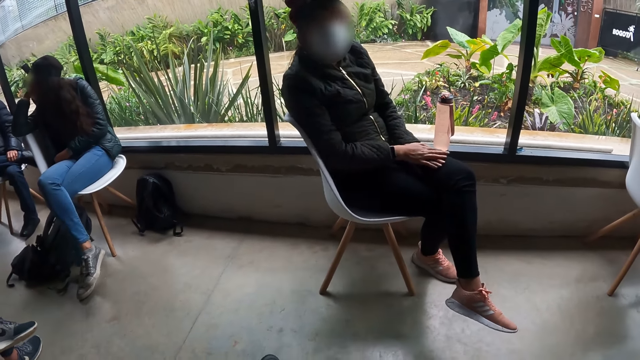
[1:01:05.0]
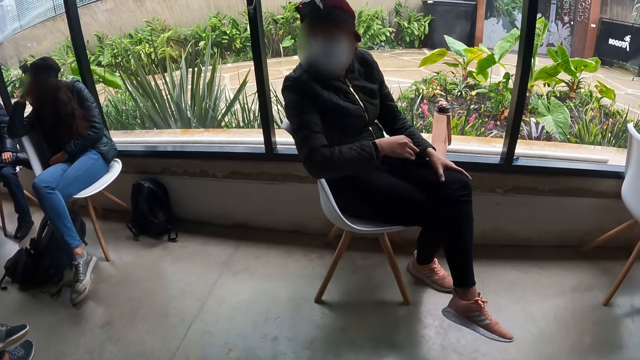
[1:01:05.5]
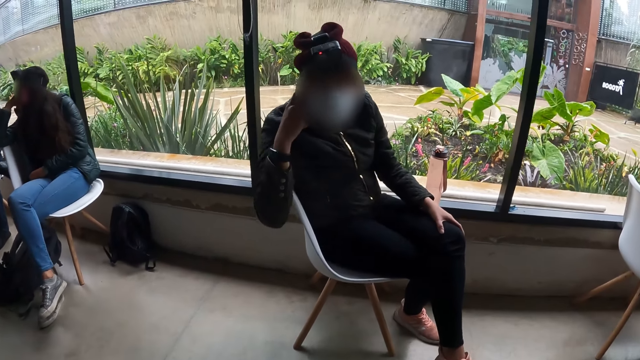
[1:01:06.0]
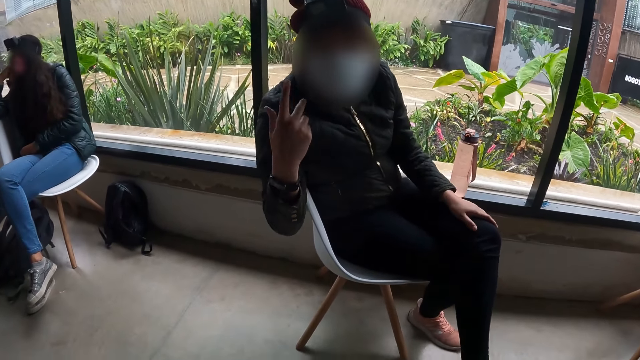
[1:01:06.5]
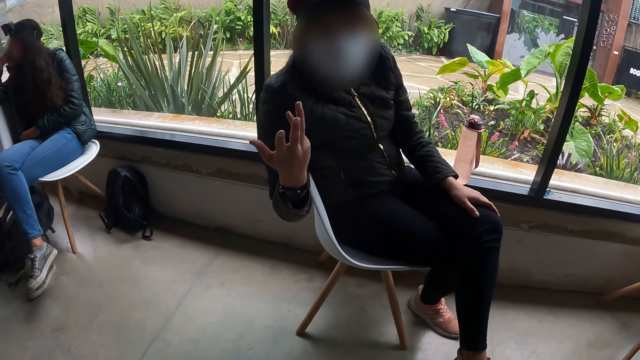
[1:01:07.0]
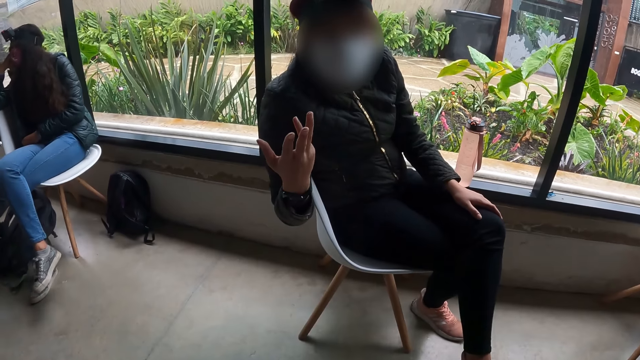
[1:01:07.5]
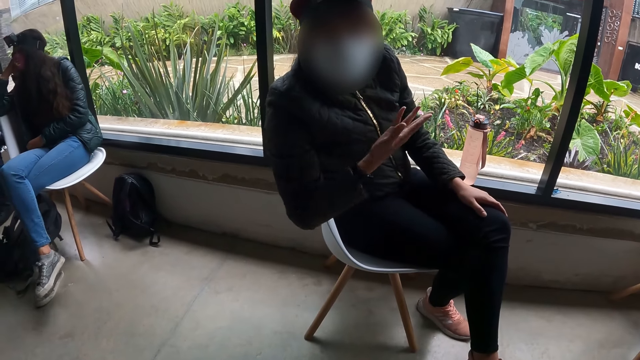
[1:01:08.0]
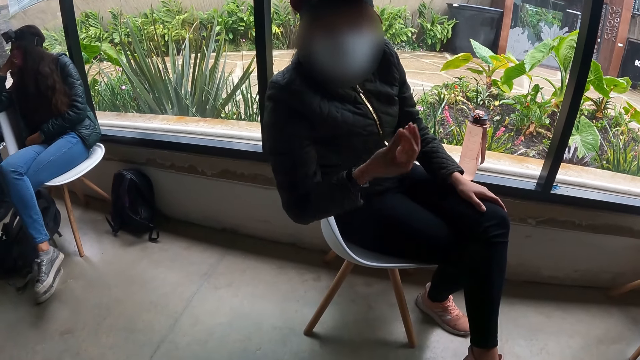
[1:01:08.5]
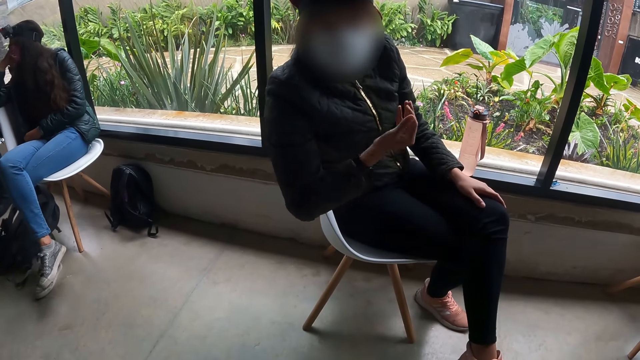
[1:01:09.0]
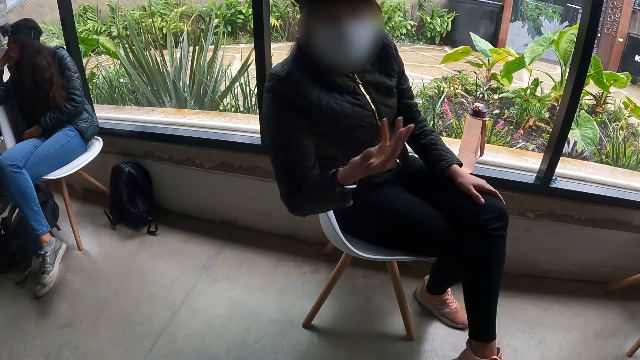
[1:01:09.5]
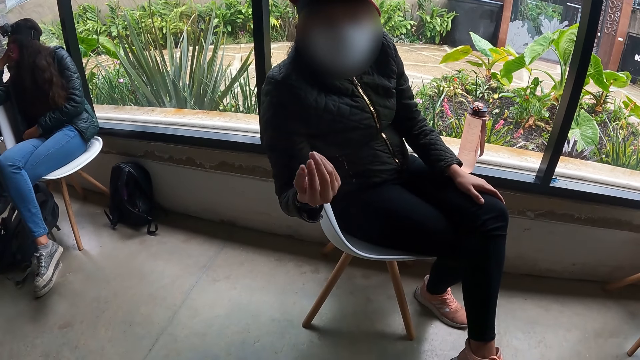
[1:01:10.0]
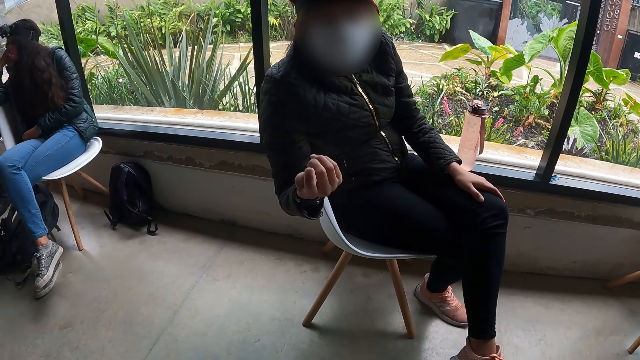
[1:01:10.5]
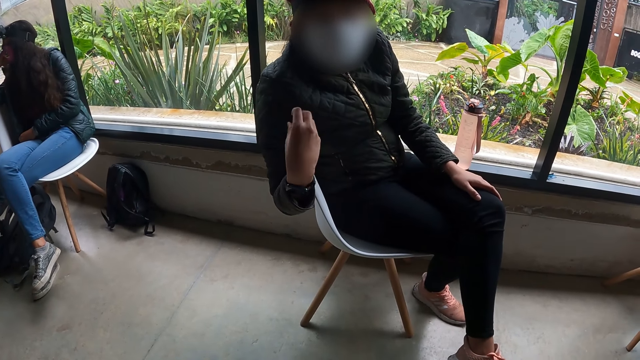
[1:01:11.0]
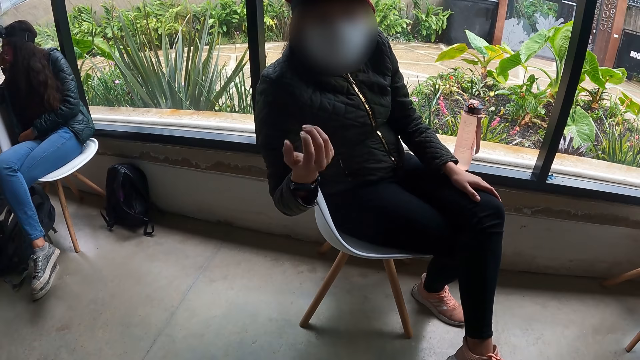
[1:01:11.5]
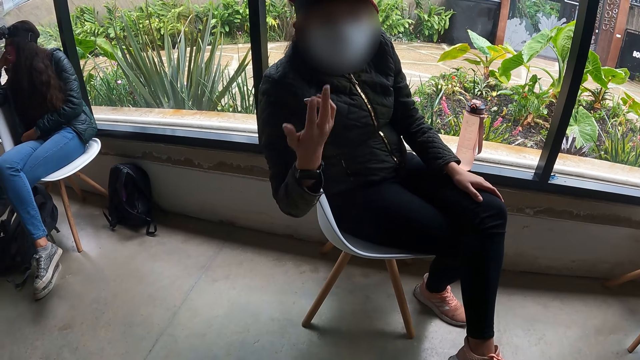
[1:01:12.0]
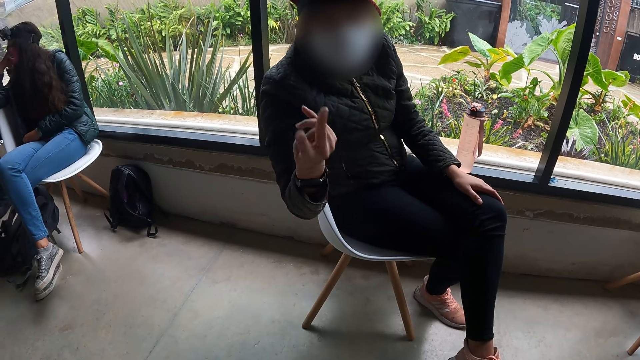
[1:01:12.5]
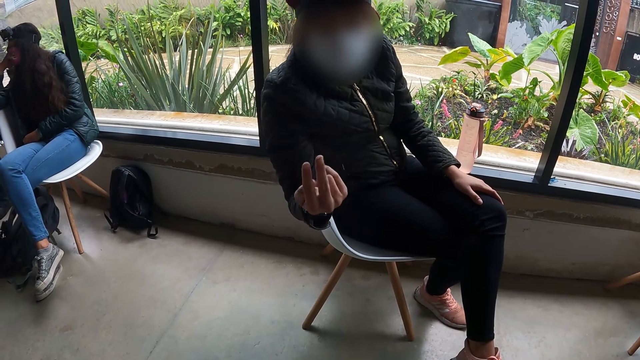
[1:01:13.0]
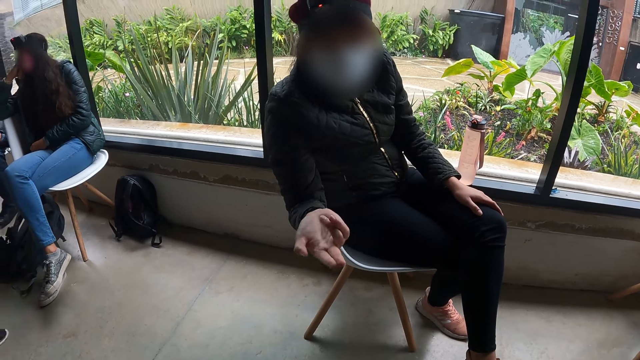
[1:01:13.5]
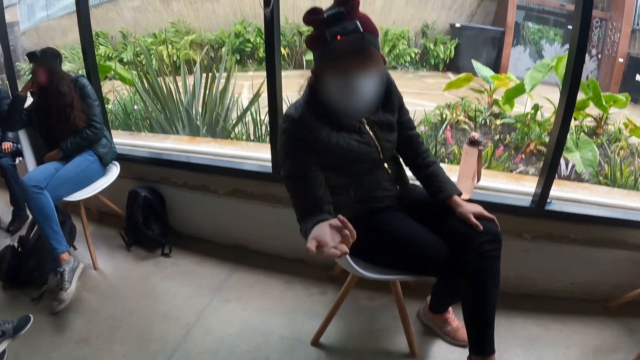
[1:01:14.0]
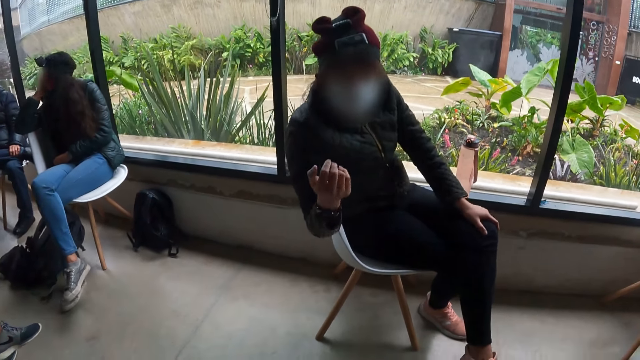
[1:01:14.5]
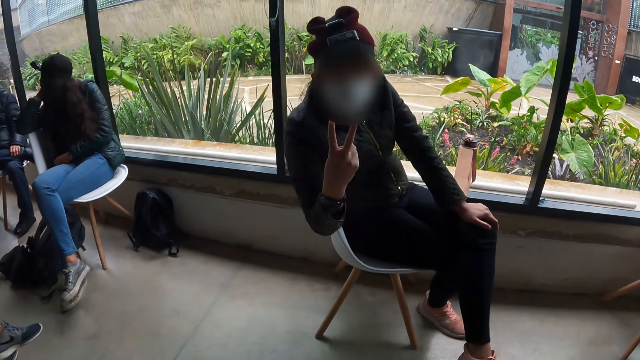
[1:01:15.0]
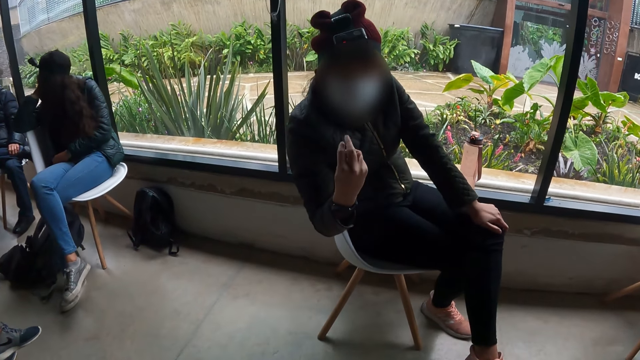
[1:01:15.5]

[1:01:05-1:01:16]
The woman gesticulates with her right hand. The woman touches her face with her right hand.

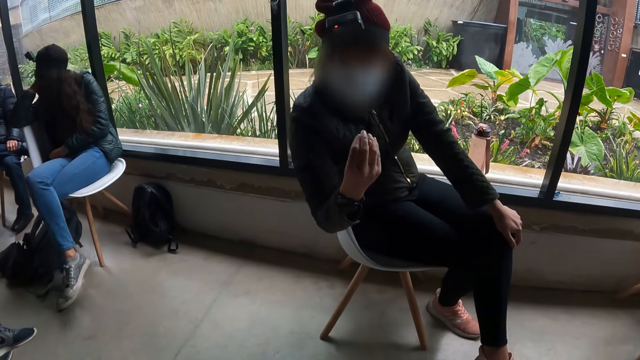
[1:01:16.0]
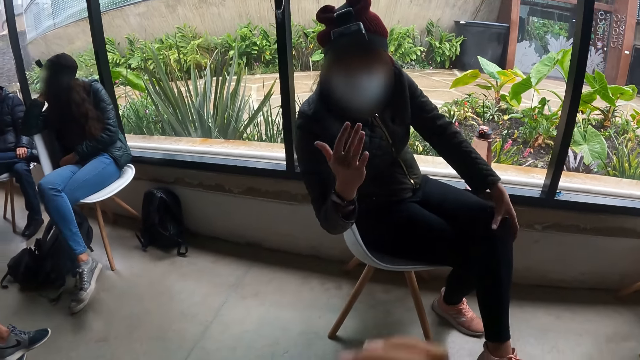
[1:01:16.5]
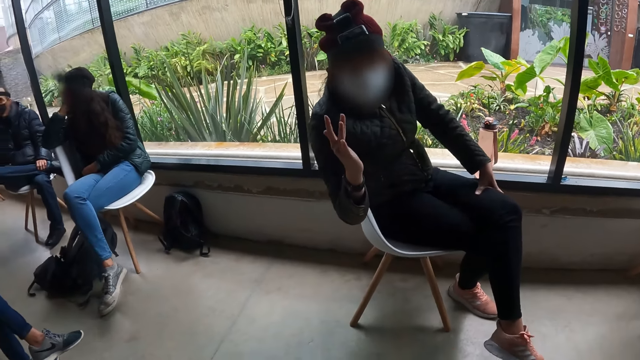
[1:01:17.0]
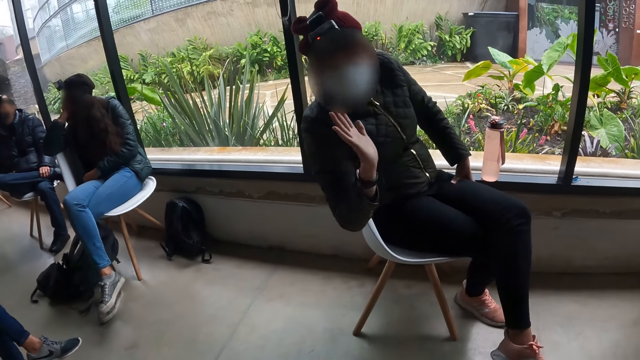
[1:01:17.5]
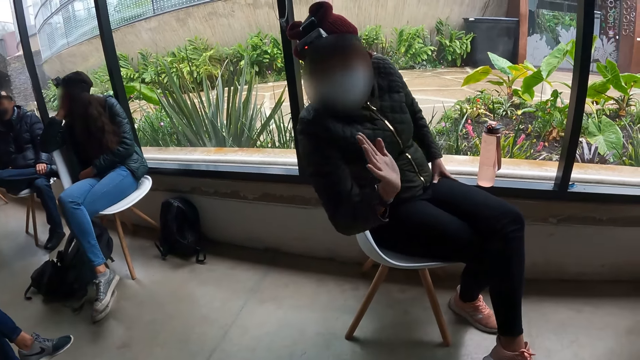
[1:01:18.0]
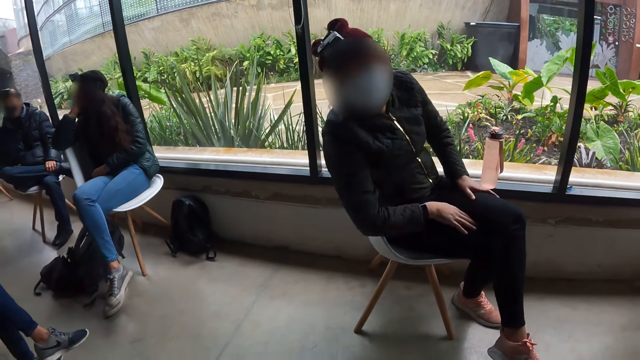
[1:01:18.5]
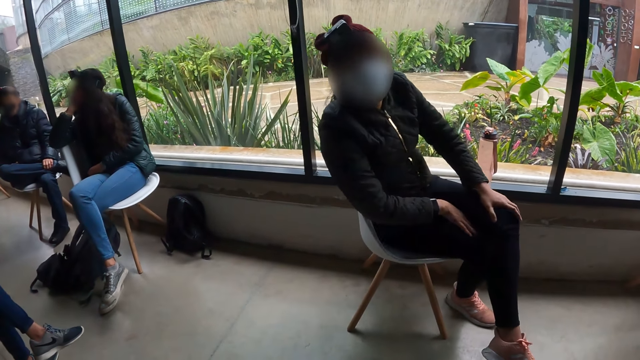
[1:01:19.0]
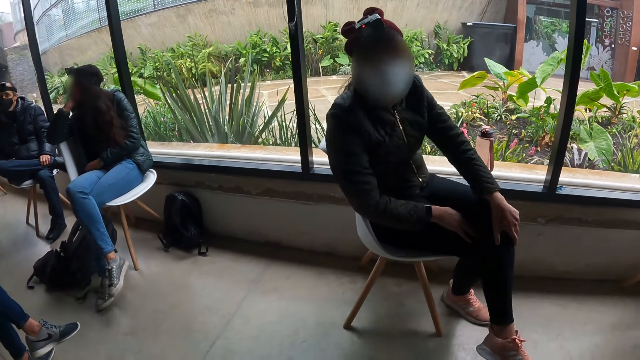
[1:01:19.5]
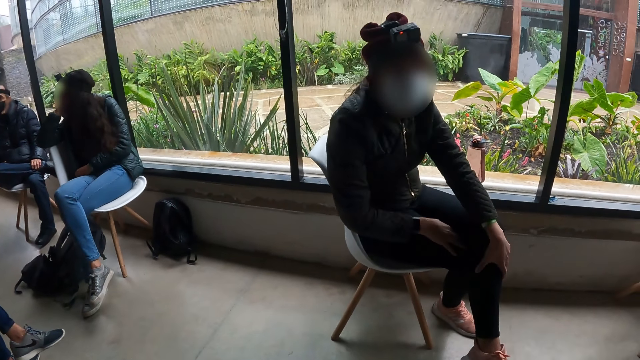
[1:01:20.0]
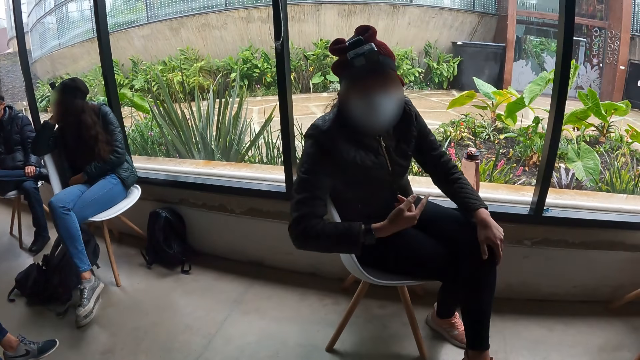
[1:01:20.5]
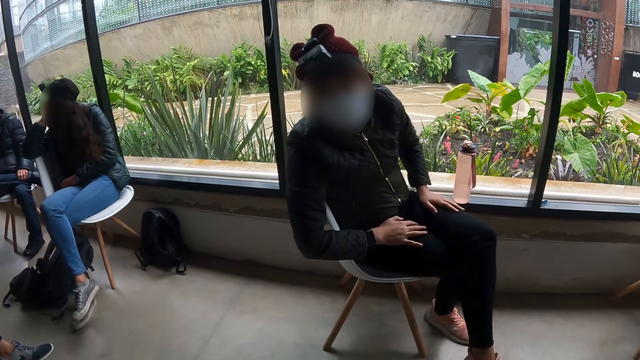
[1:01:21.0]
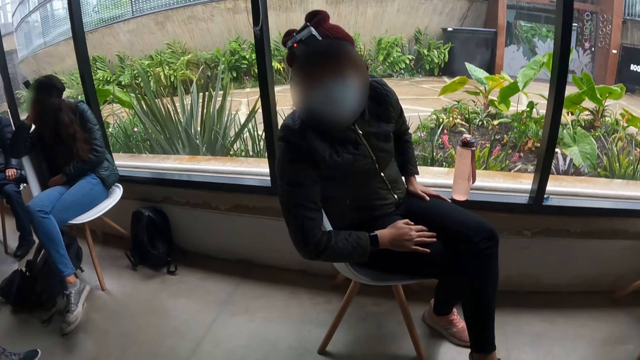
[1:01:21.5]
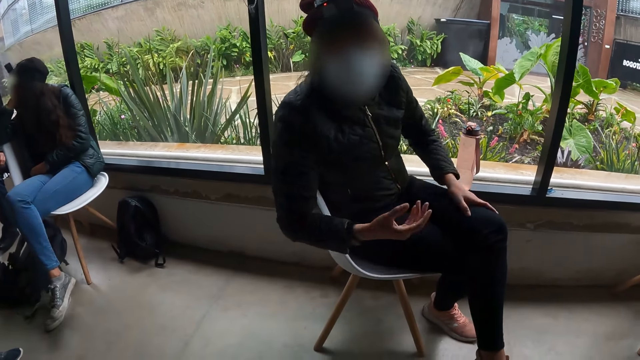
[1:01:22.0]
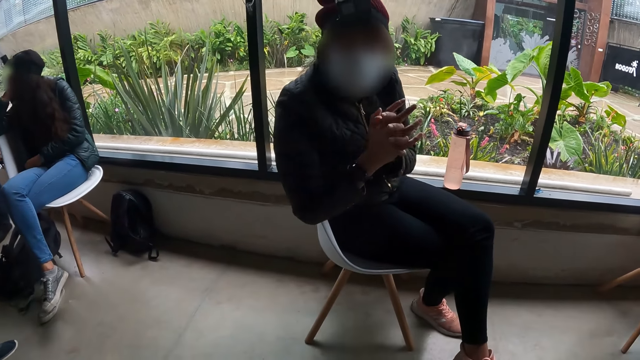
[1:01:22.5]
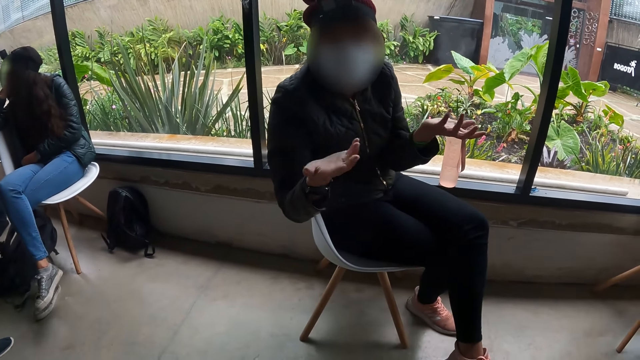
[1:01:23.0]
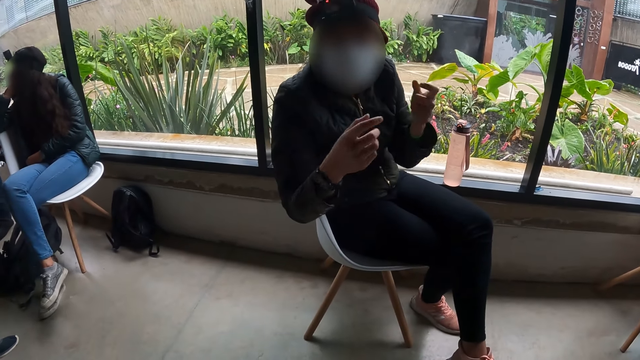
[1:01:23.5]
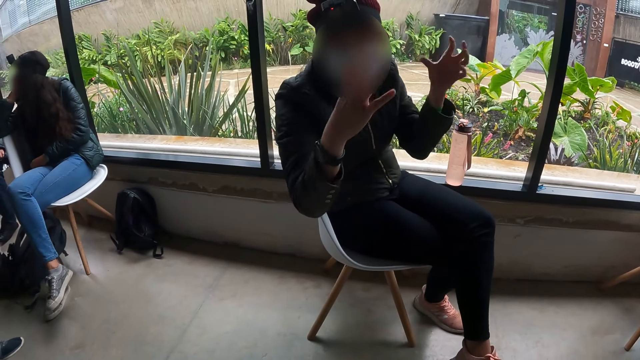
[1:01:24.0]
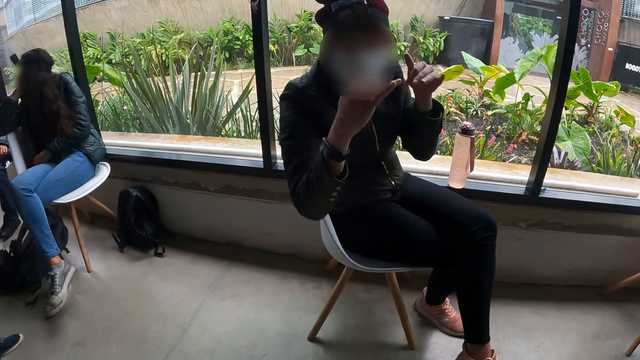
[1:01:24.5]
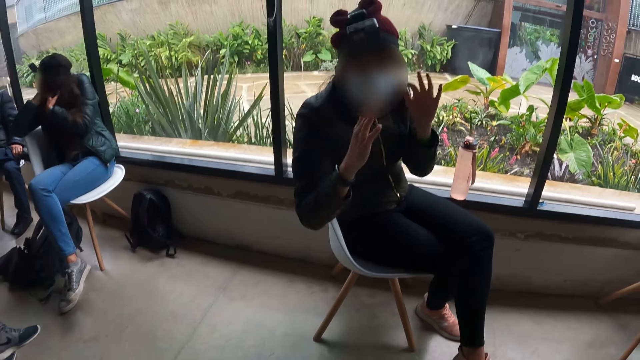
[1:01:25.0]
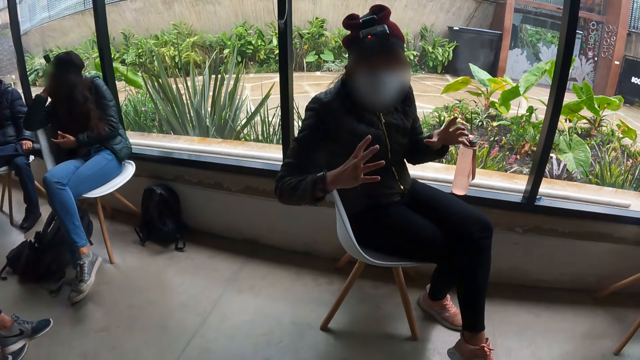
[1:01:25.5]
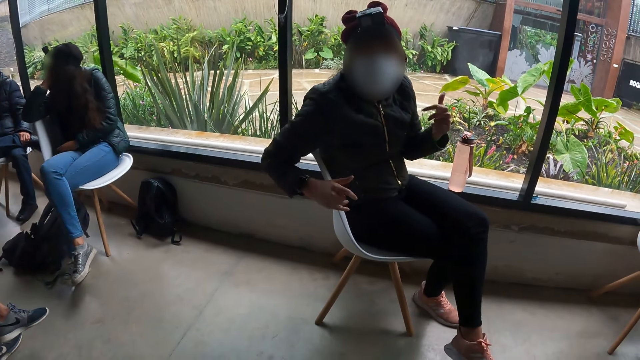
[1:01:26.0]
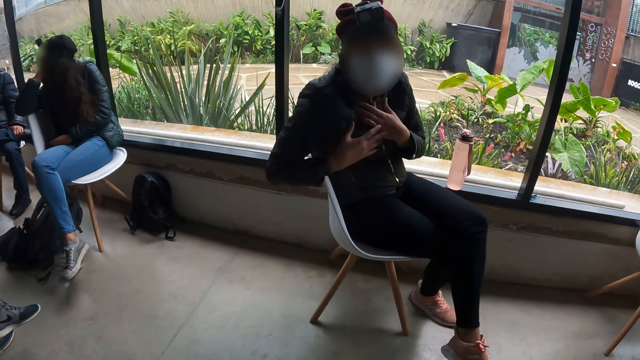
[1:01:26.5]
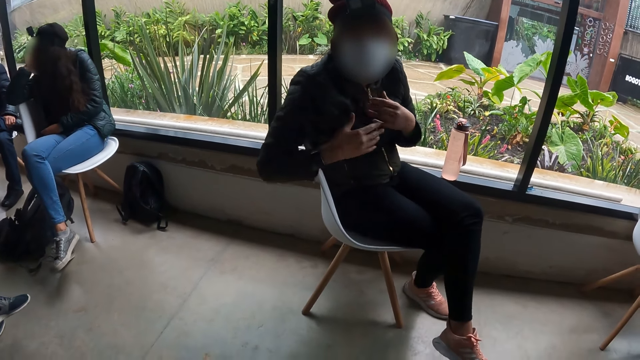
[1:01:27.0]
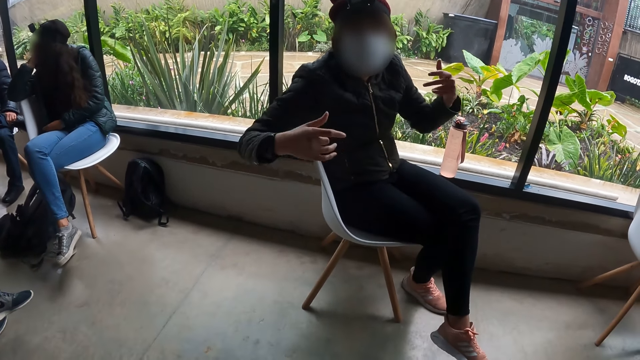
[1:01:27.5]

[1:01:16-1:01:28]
The woman gesticulates with both hands.
